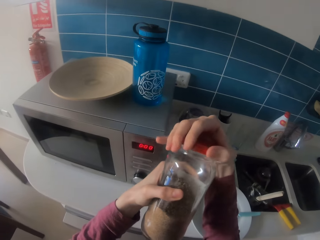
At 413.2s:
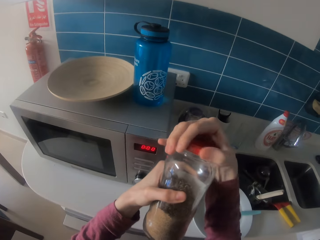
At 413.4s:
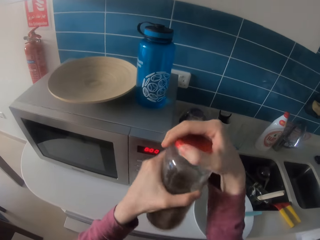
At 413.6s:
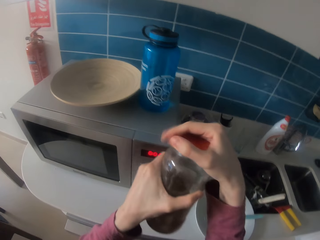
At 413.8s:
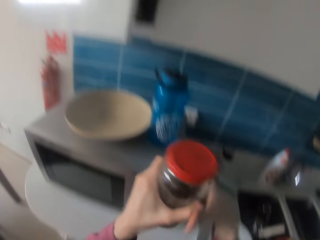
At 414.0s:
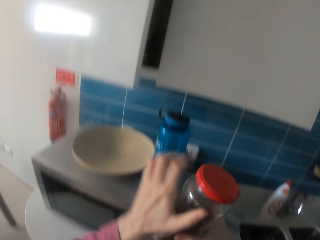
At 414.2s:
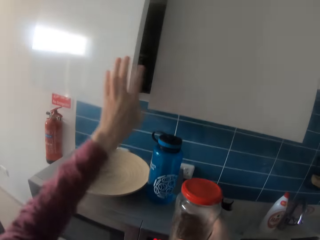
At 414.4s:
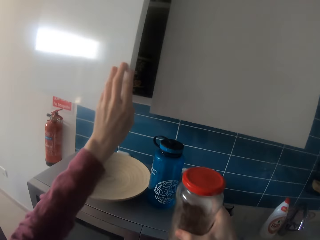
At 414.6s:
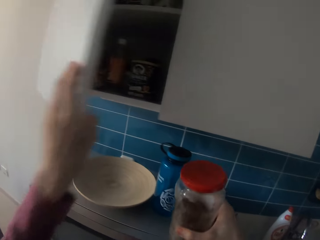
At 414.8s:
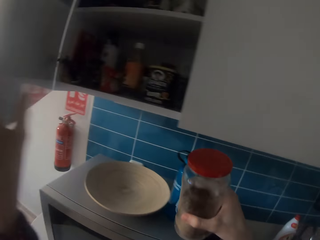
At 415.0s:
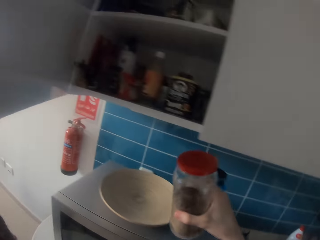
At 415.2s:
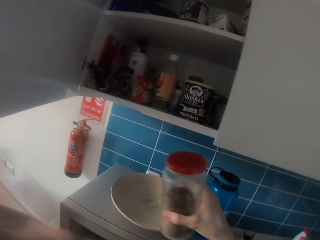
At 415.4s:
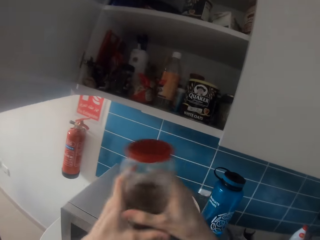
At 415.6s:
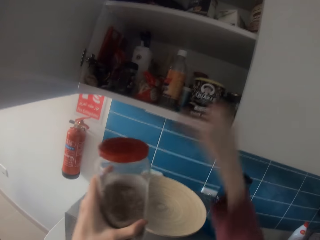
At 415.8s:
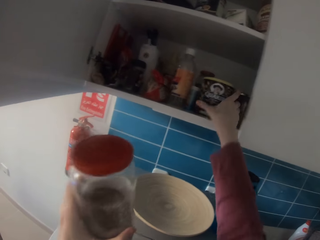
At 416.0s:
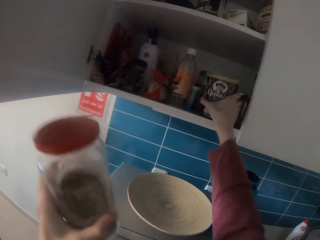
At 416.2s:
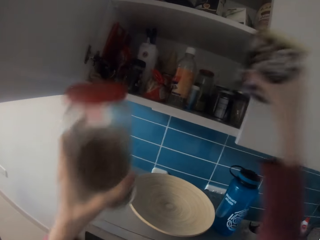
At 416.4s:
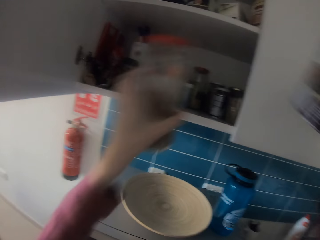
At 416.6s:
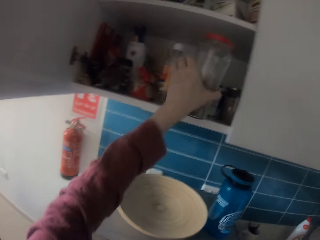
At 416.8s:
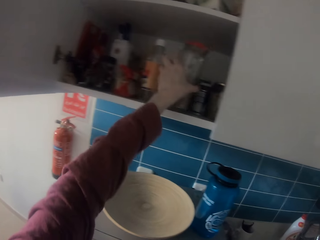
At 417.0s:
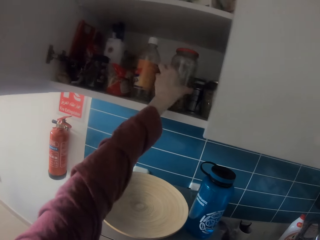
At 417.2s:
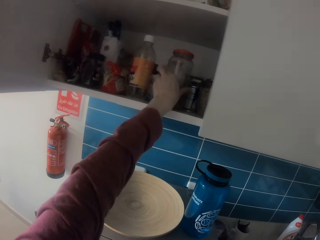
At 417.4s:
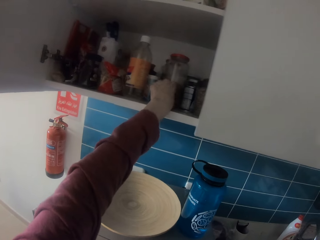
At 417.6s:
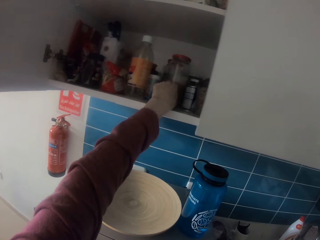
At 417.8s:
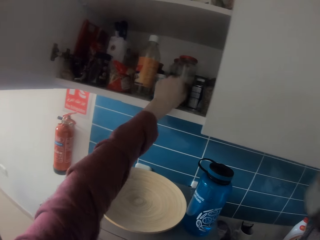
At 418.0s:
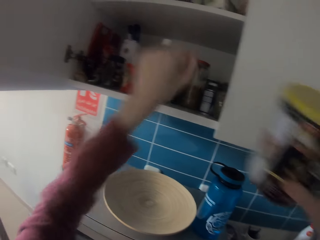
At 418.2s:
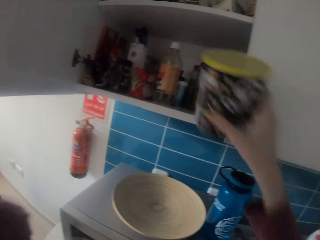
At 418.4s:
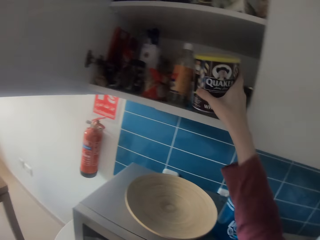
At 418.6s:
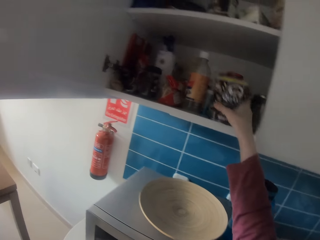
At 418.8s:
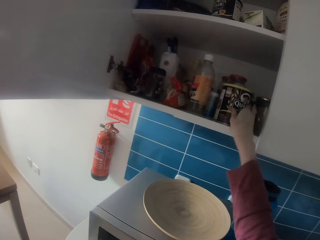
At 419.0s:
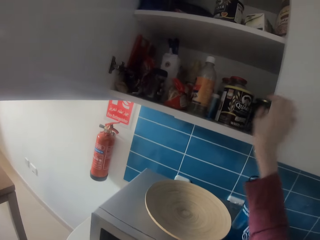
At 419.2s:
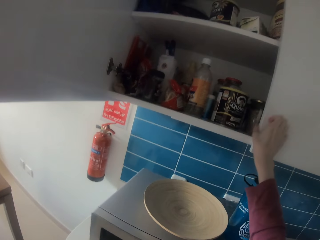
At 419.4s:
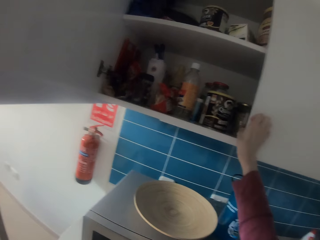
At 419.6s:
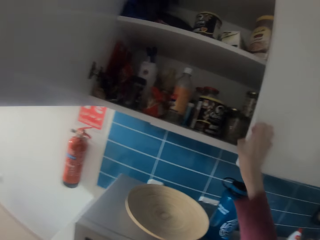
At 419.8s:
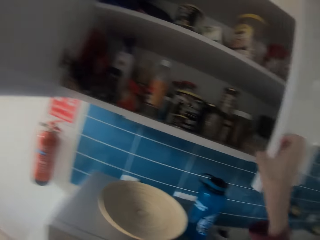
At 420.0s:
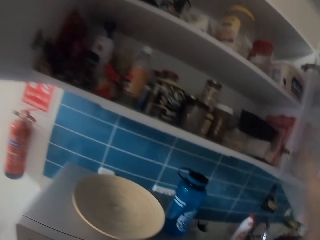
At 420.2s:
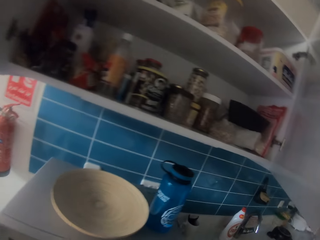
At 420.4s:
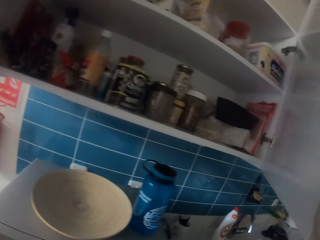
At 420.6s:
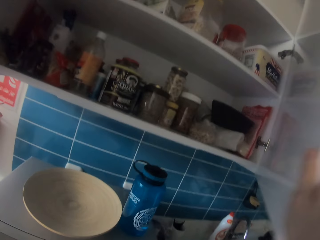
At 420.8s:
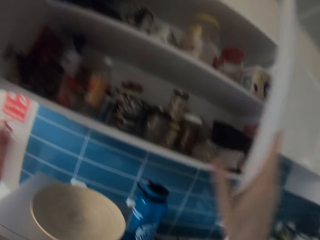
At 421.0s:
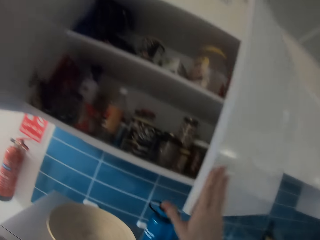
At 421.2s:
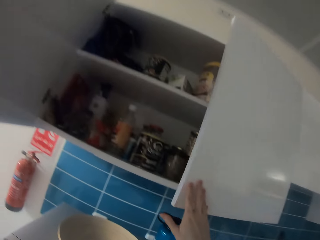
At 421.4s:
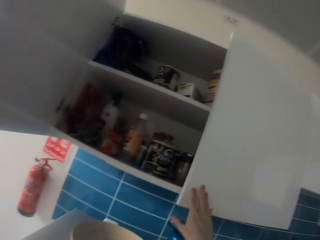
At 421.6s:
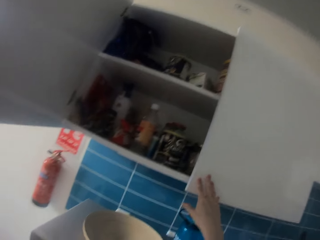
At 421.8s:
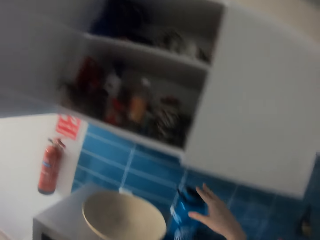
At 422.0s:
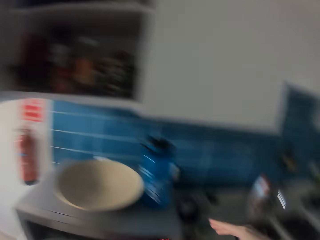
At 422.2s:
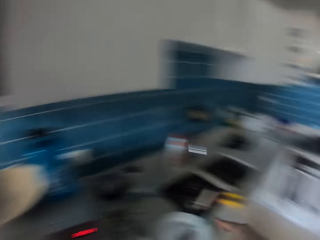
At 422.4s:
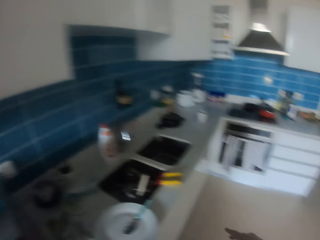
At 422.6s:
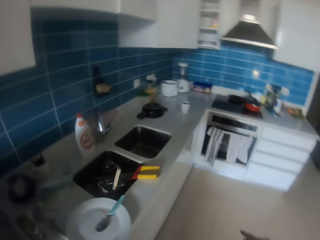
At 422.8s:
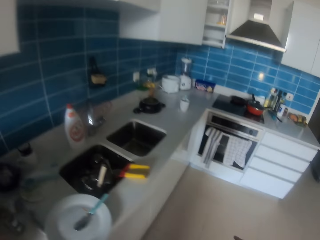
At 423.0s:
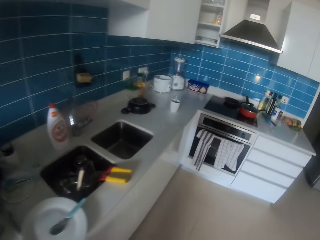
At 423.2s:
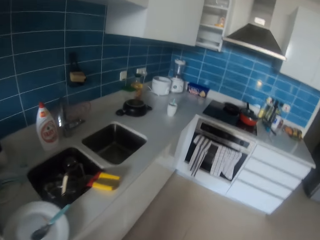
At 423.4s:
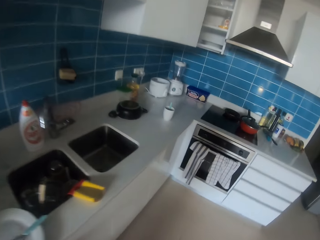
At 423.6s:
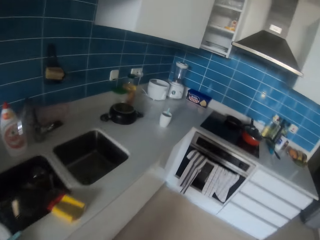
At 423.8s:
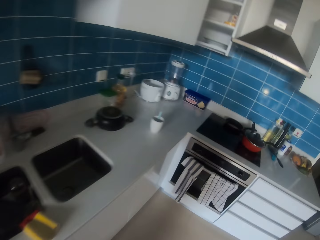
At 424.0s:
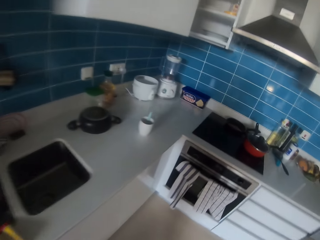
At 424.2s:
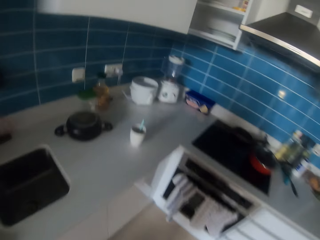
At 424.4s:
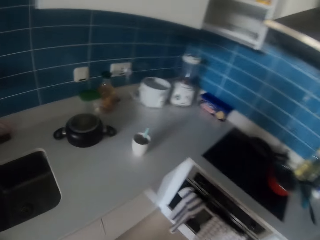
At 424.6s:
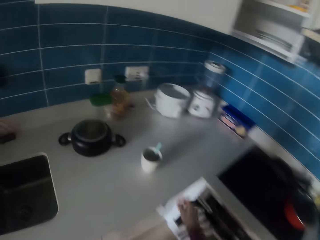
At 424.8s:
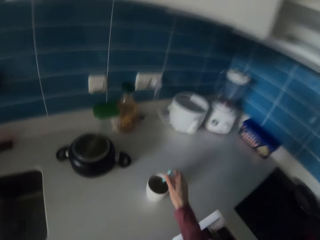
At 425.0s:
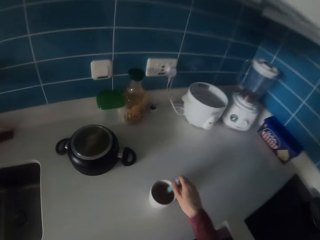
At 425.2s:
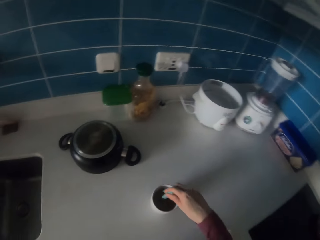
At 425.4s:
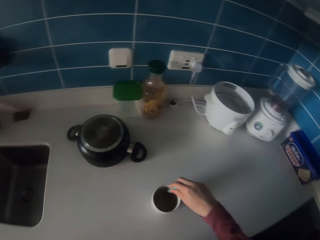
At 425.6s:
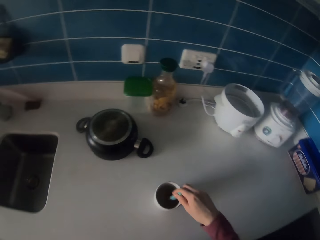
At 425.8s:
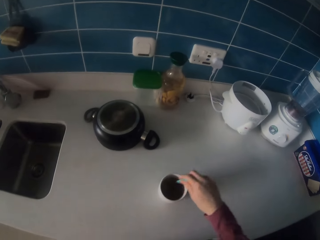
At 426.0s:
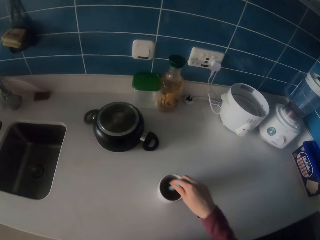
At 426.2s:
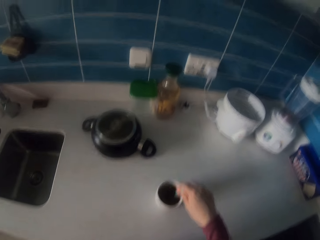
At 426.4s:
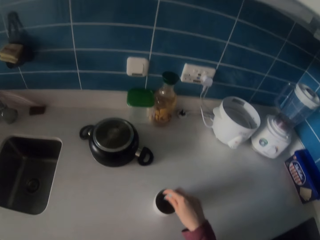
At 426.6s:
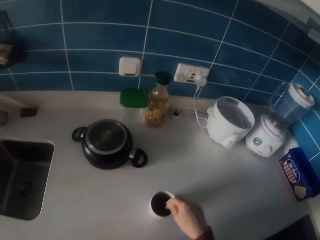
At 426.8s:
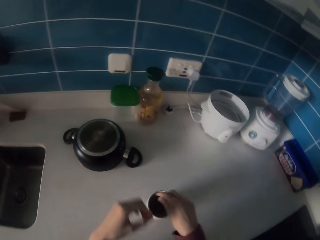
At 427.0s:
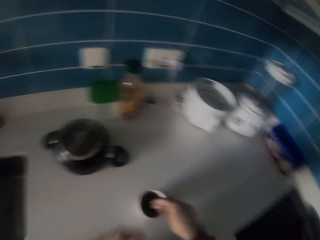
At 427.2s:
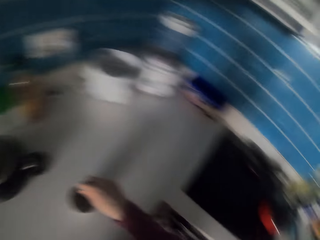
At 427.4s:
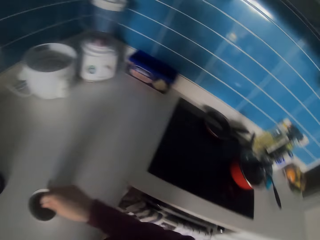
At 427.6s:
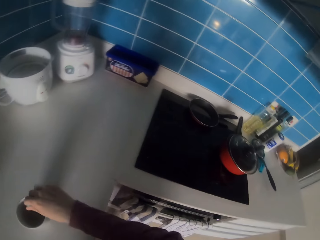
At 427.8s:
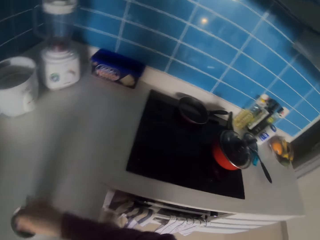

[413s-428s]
The camera wearer closes the glass bottle. They open the cabinet. They hold the container with the other hand and lift the container. They put the glass bottle in the cabinet. They put the container in the cabinet. They open the other side of the cabinet and close the cabinet. They walk away from the cabinet. They stir the coffee or tea.

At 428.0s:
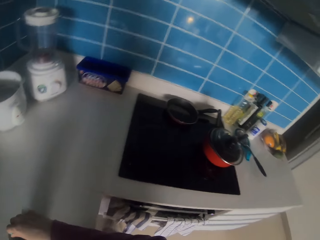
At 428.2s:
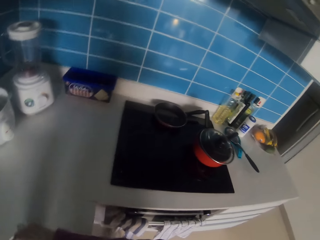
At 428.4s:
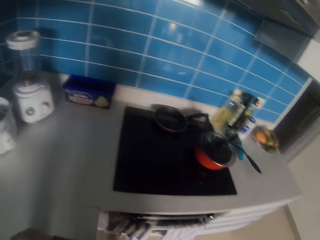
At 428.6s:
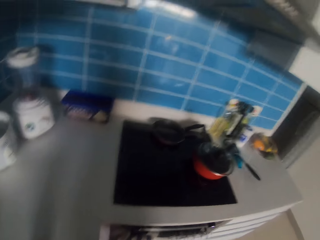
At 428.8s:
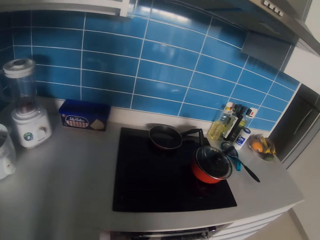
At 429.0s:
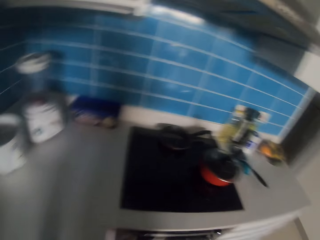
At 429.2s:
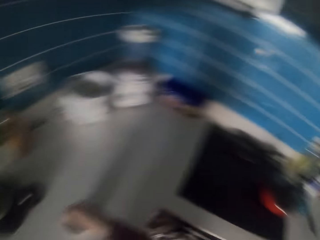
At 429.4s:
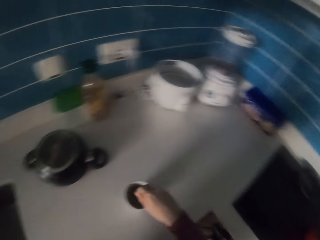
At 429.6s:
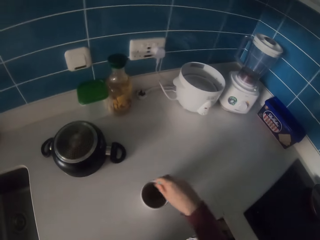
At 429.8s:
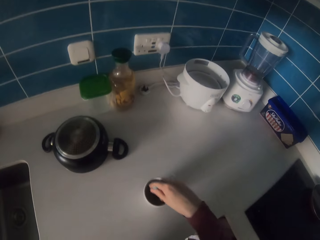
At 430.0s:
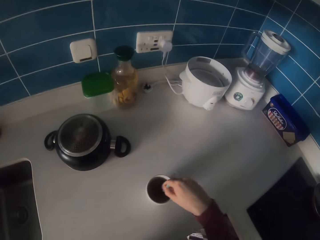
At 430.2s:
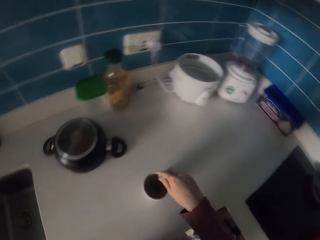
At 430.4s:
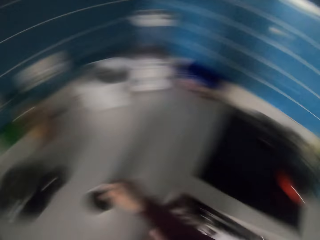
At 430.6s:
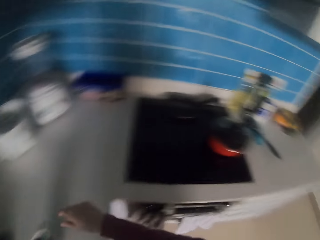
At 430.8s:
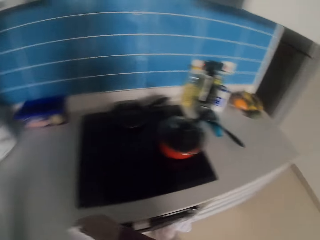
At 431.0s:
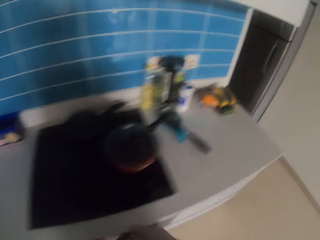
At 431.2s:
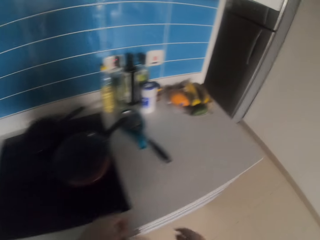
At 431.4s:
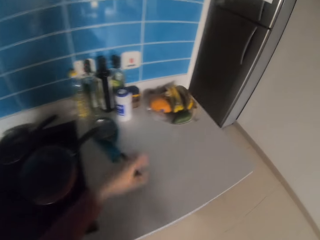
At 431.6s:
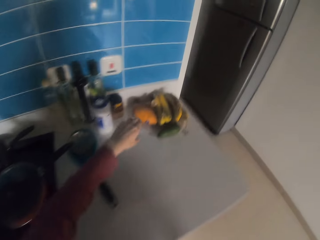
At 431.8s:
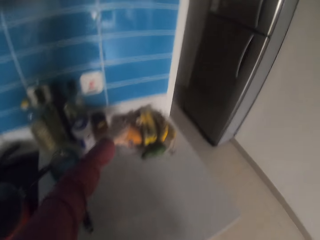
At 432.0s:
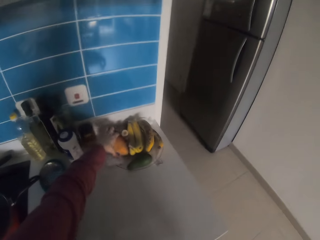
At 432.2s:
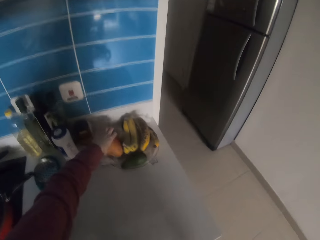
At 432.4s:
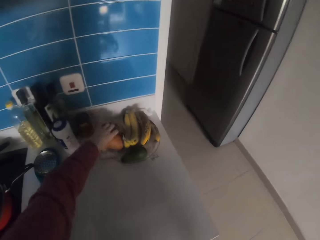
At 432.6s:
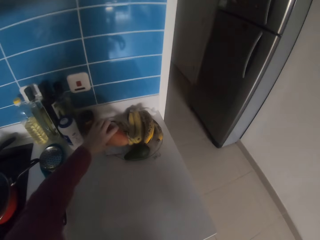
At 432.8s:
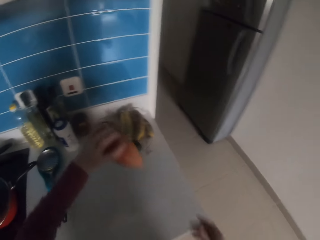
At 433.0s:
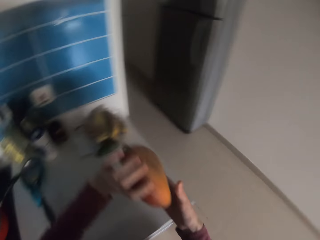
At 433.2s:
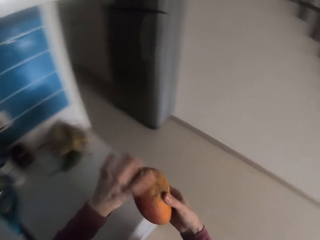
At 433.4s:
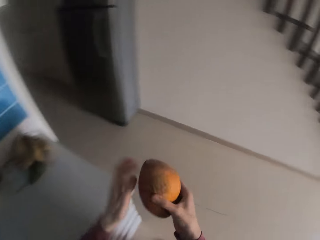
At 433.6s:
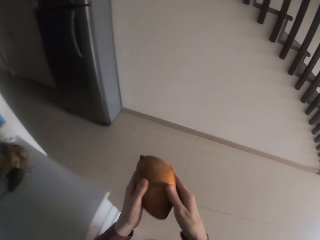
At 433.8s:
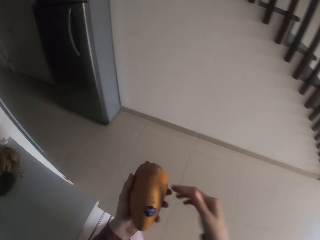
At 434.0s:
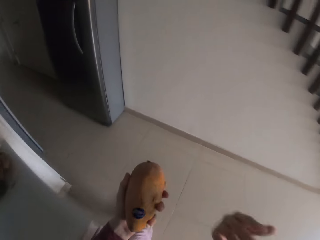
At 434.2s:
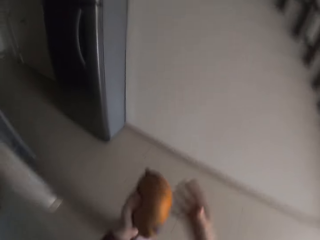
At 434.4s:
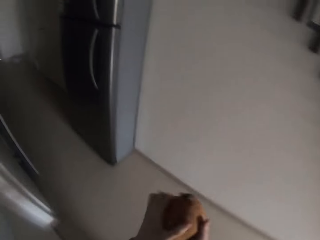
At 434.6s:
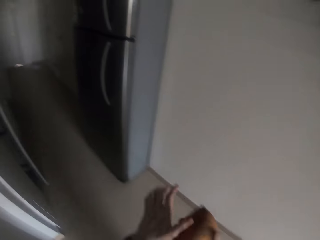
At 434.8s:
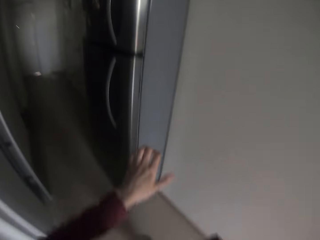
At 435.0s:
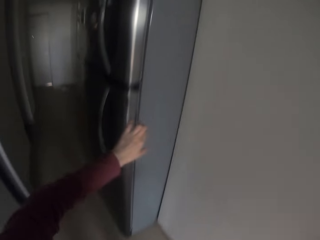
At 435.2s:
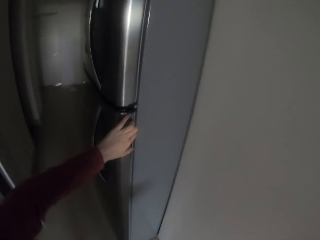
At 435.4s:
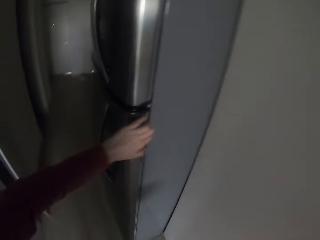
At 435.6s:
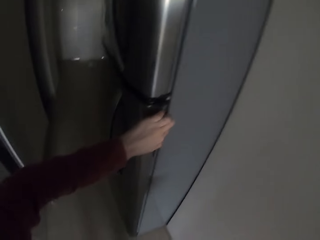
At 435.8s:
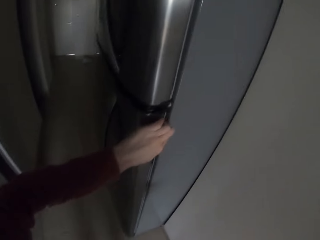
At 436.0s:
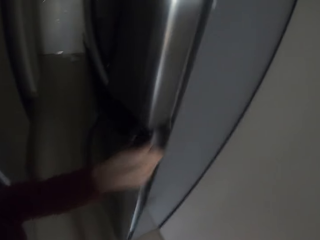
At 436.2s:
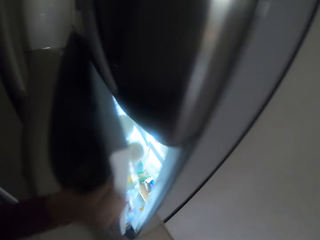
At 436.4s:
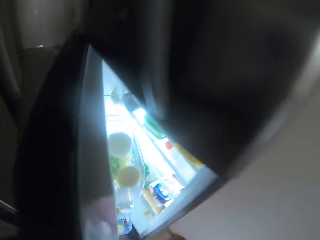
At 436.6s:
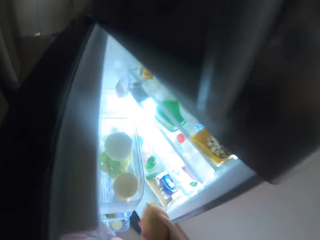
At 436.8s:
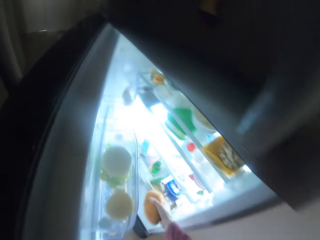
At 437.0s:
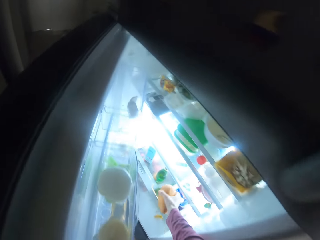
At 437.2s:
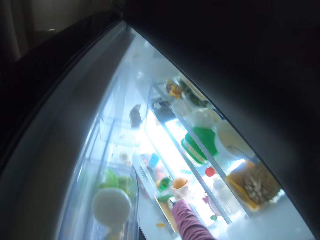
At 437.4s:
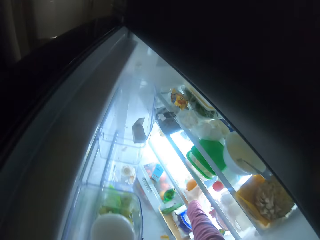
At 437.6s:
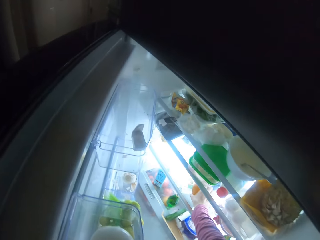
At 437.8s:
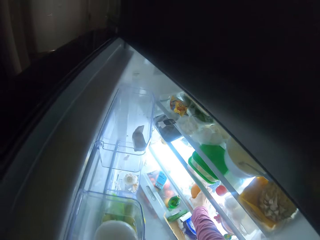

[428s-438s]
The camera wearer looks around the countertop. They pick up a mango and hold the mango. They walk away from the countertop and open the fridge.
